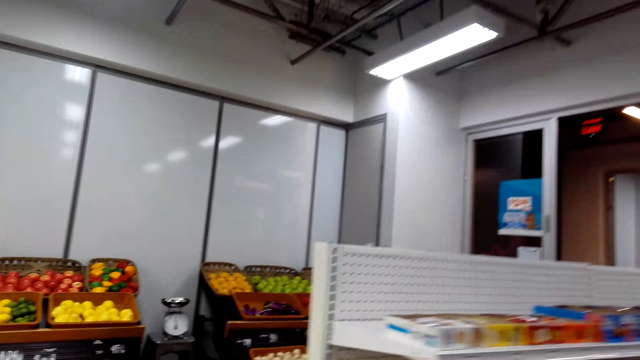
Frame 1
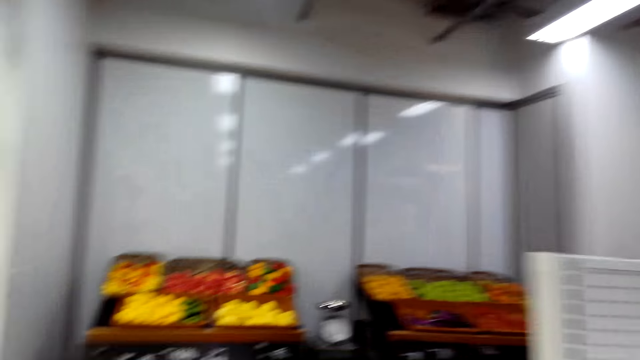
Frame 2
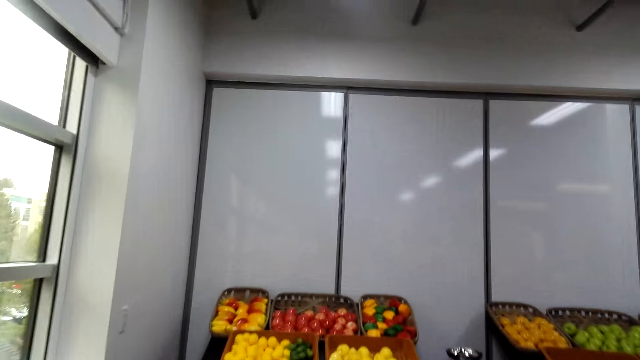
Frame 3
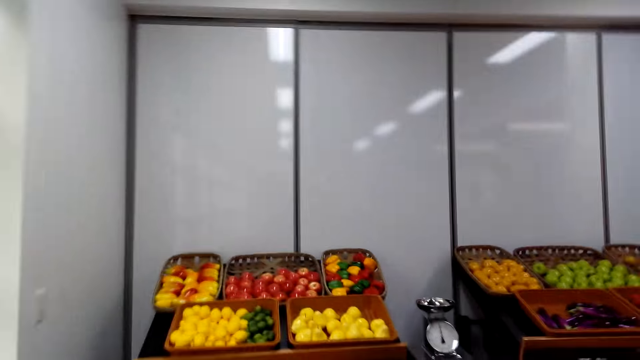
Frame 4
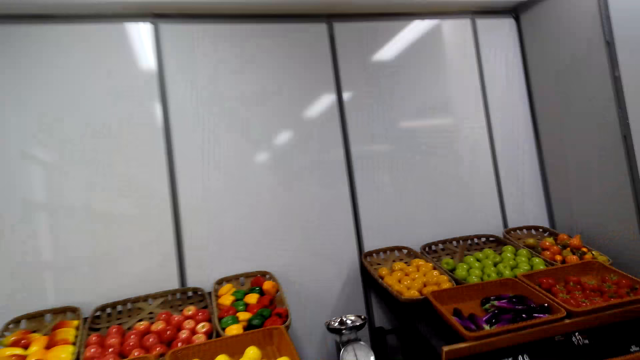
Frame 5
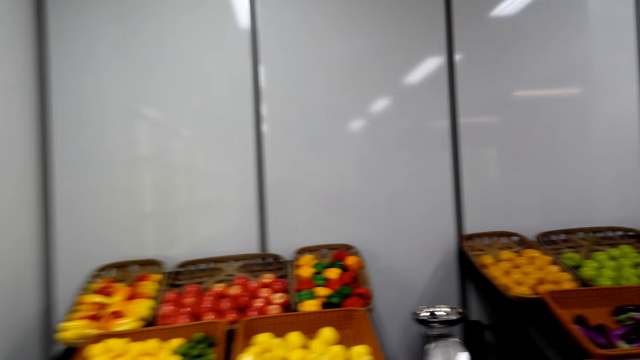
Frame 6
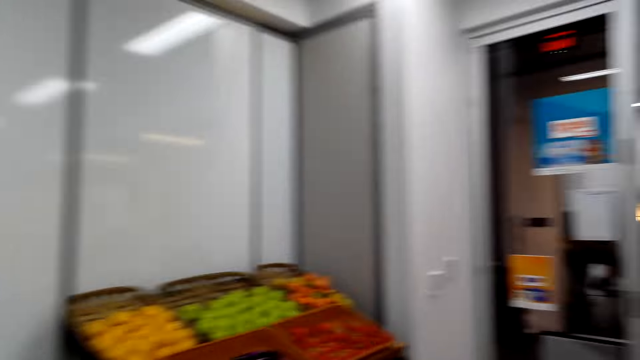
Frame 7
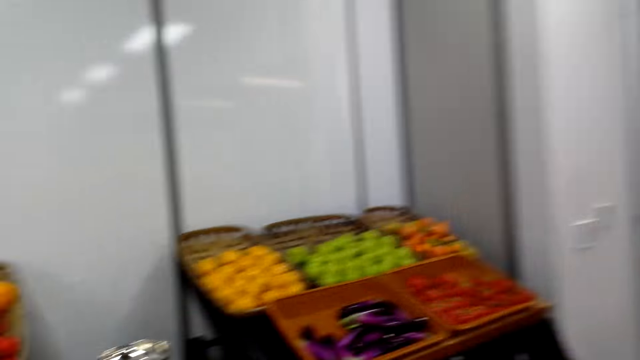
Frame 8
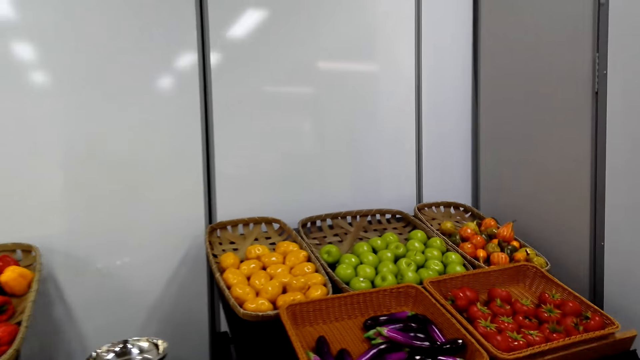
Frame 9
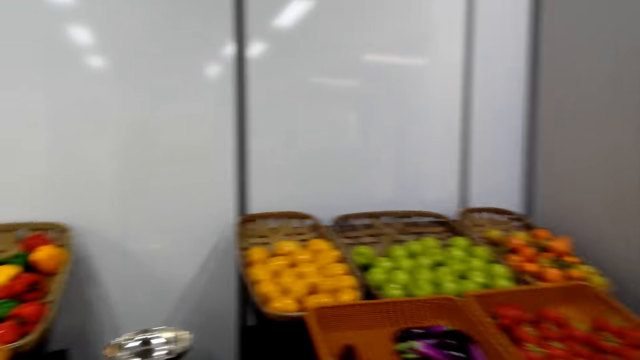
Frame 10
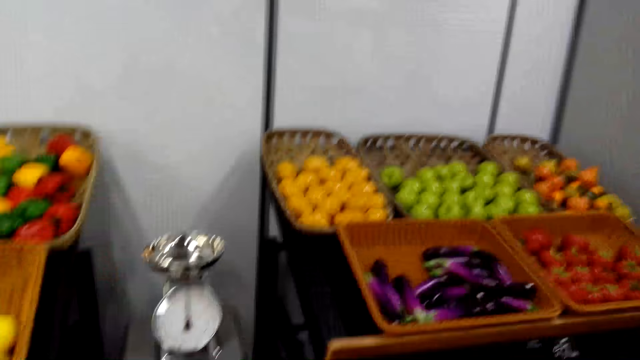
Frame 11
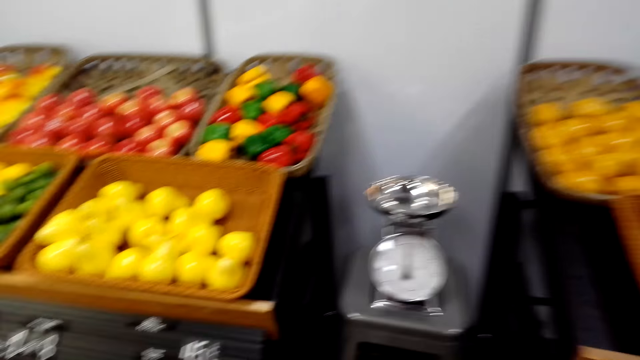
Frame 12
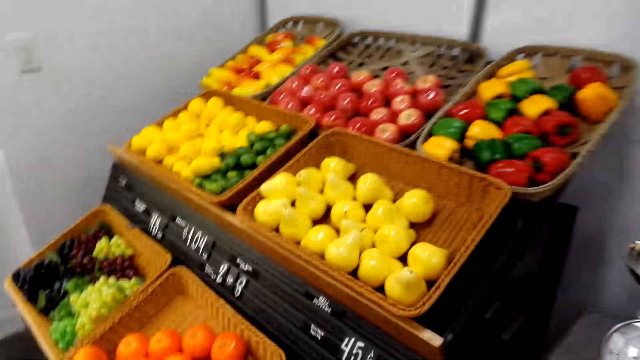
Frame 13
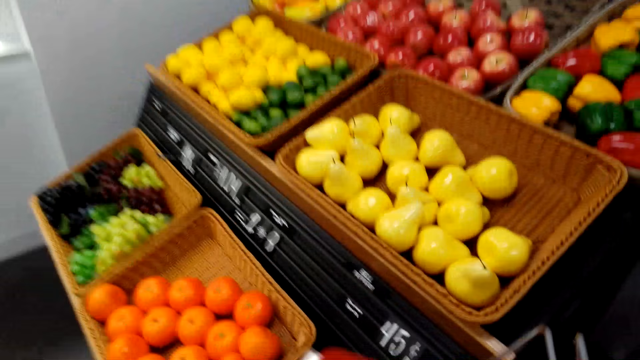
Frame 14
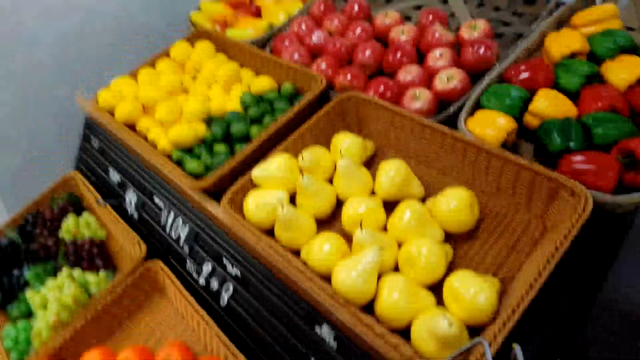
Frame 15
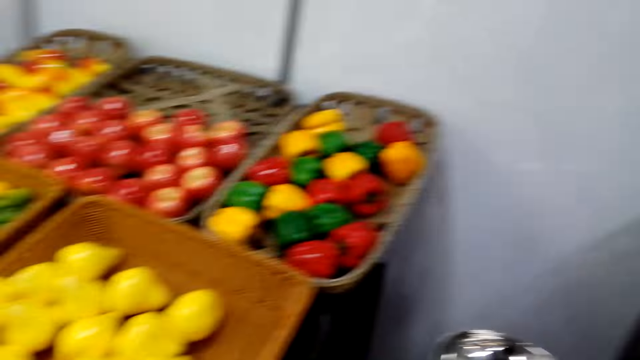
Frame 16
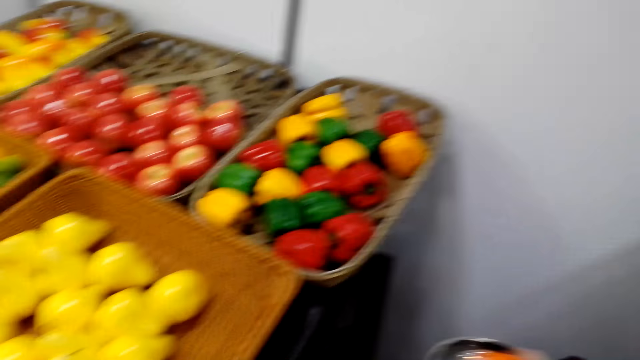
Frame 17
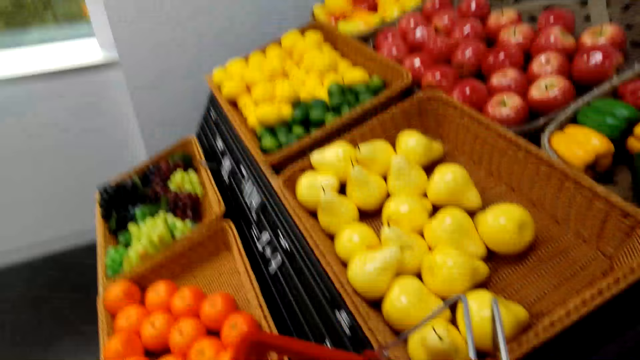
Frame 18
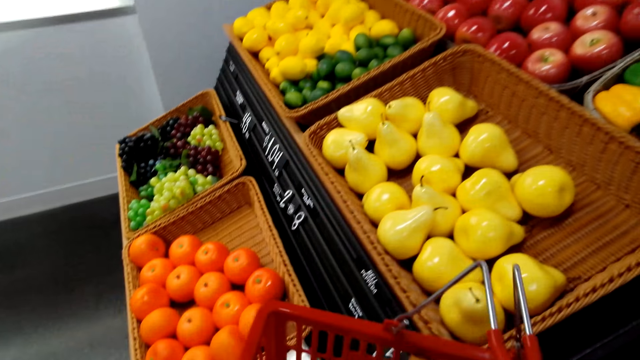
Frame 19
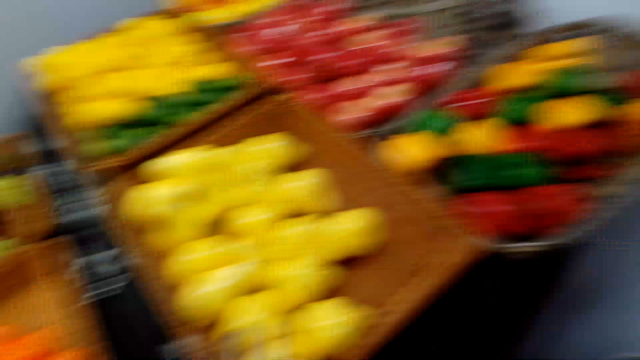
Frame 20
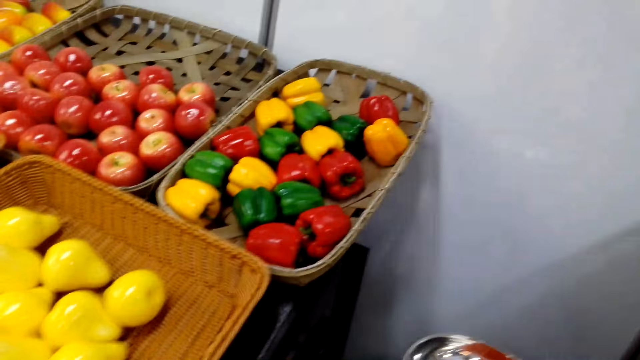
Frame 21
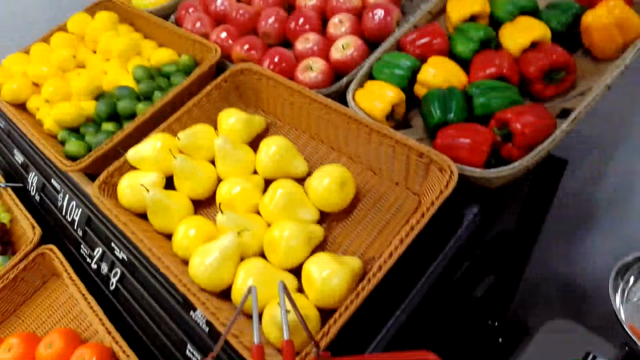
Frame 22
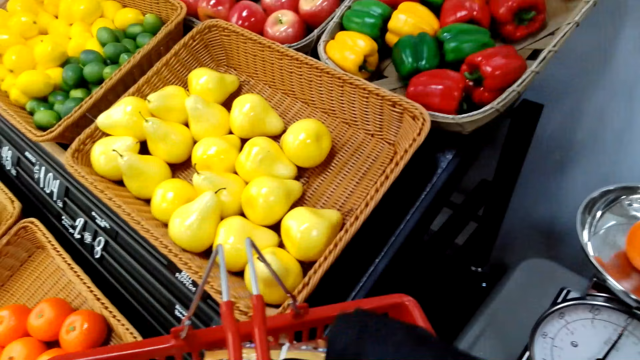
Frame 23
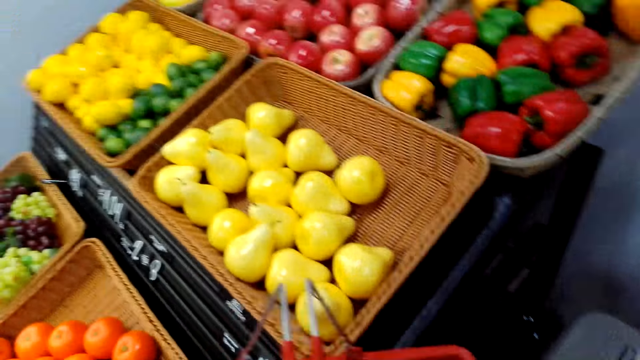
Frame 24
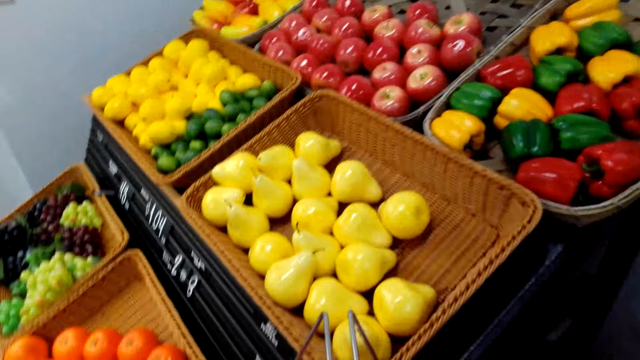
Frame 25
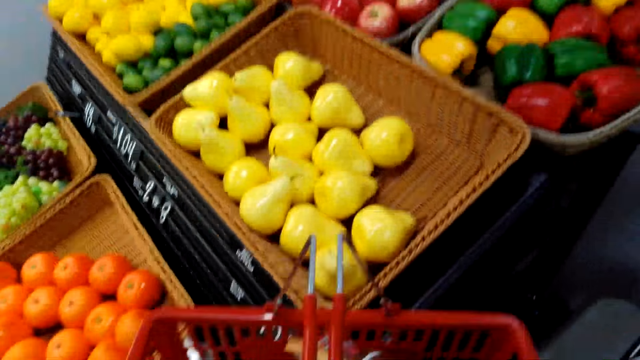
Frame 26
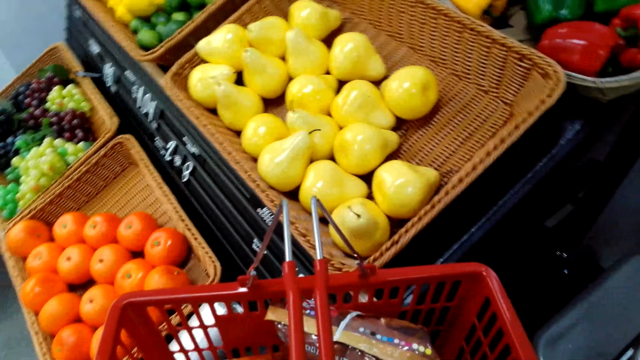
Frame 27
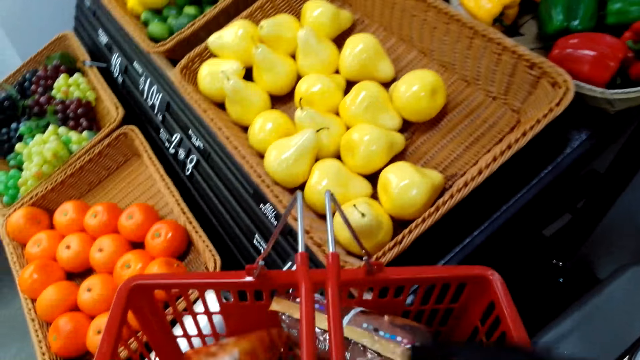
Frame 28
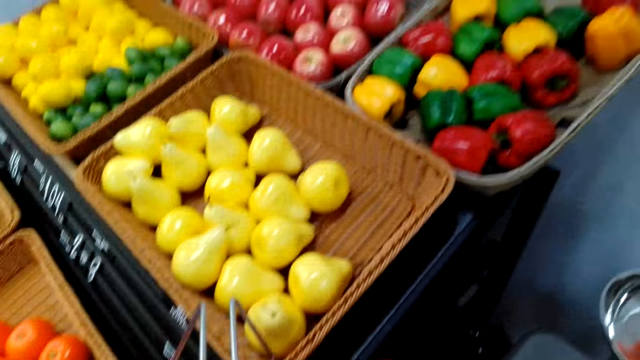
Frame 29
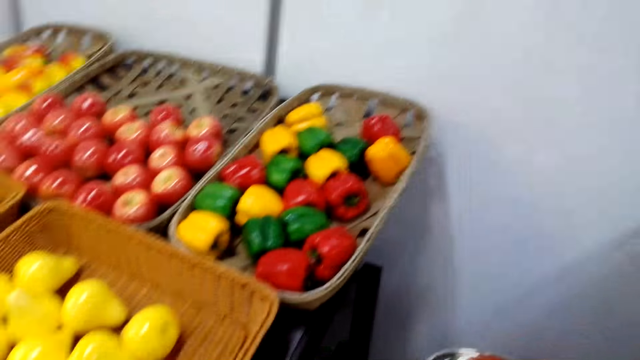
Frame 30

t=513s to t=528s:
The camera wearer looks at the fruits. They touch the items in the shopping basket. They look at the fruits. They put the fruits in the weighing scale.

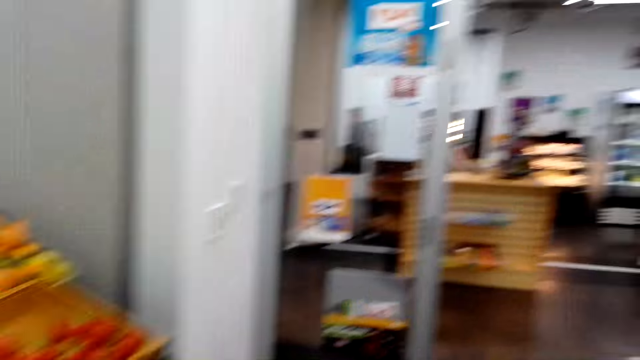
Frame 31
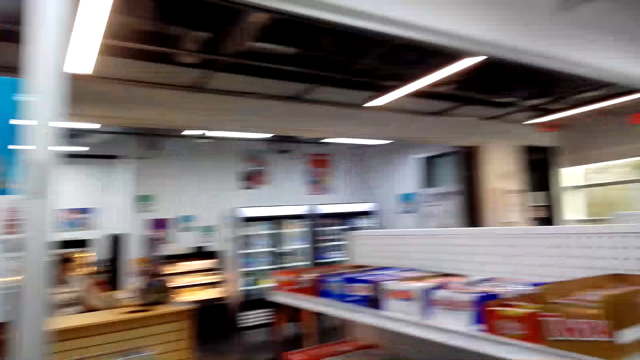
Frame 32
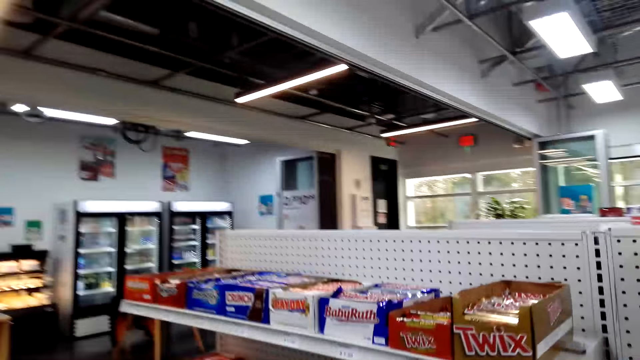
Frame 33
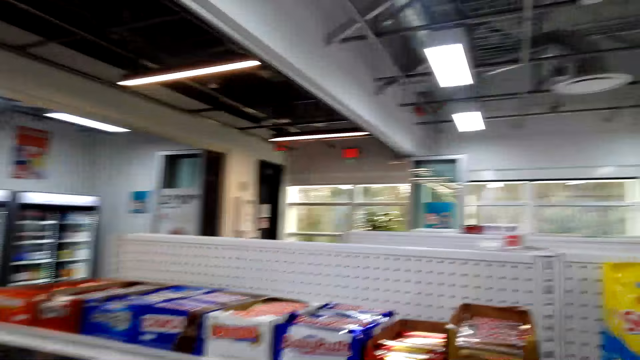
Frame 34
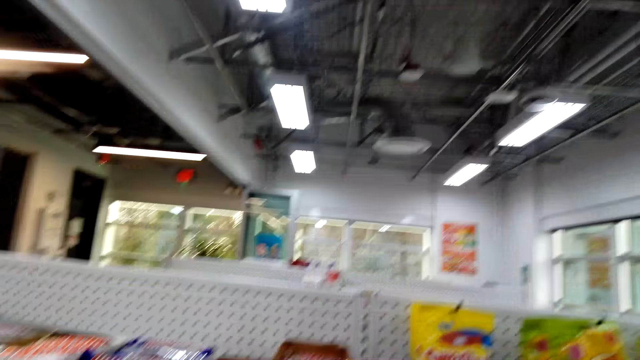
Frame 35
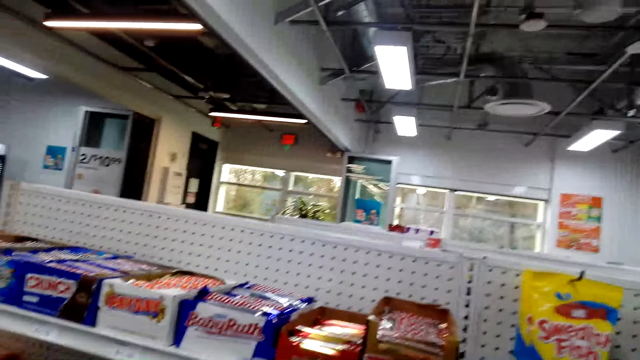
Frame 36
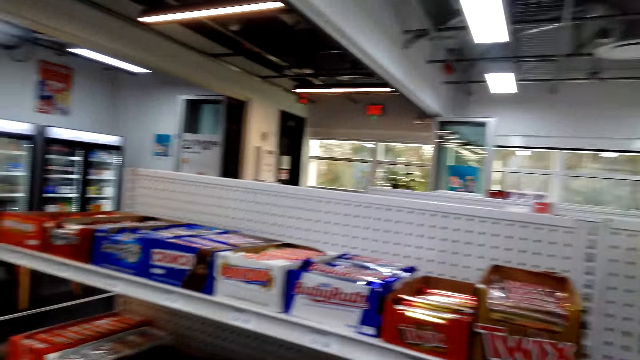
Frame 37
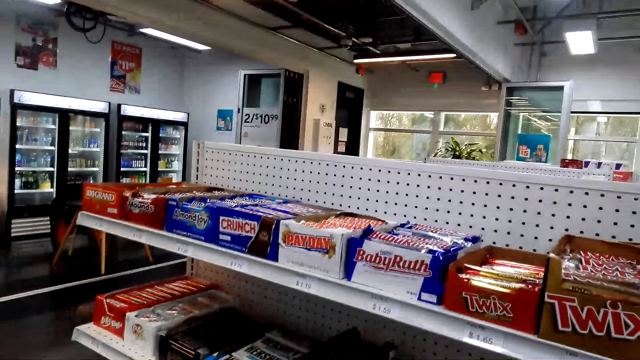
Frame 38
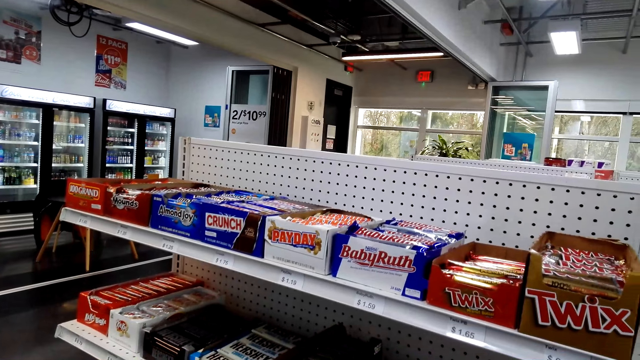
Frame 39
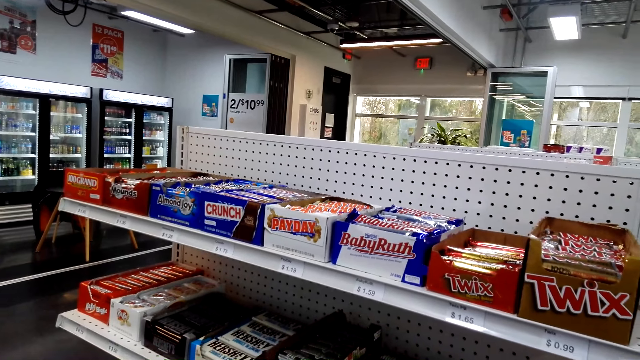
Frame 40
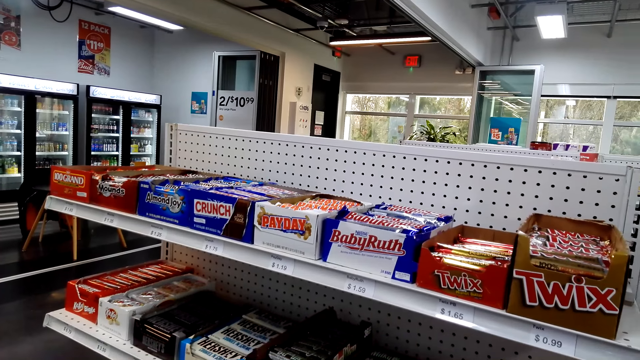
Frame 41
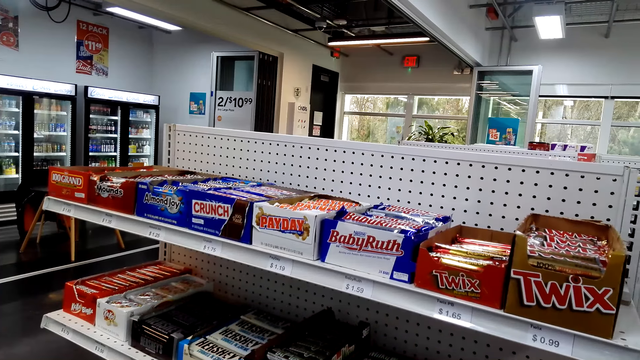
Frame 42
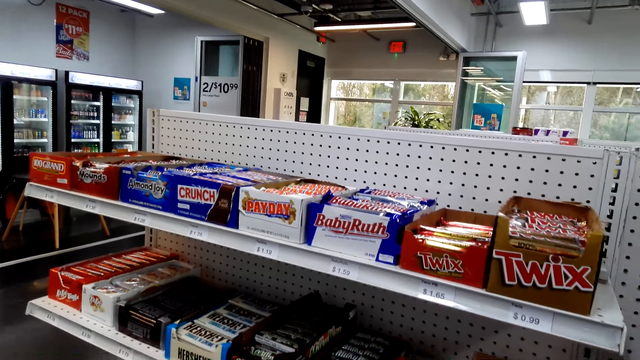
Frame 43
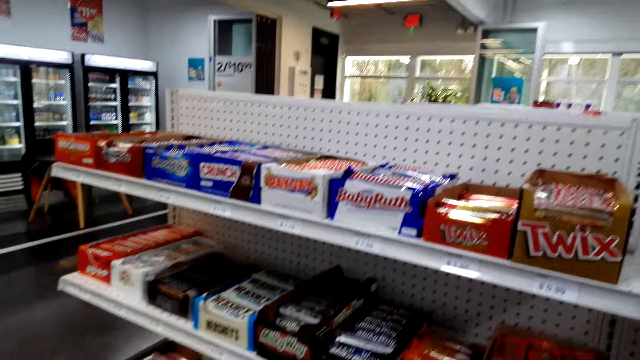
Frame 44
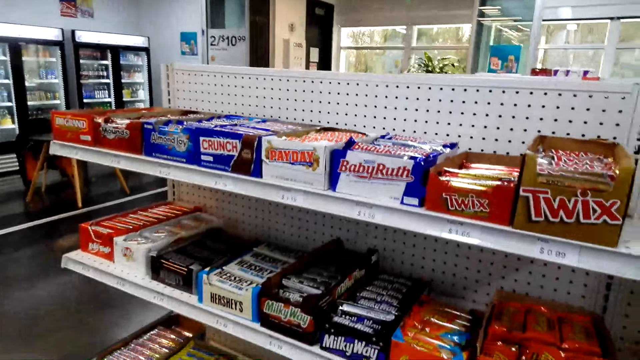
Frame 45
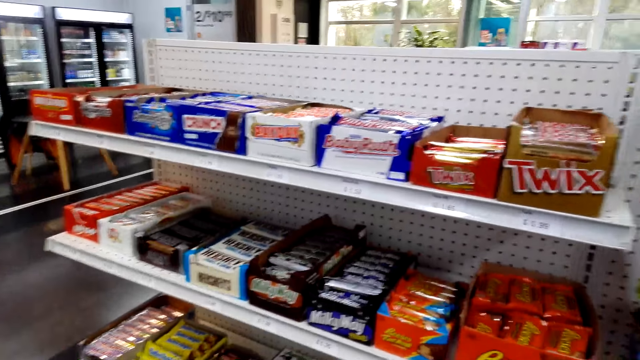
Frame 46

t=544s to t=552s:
The camera wearer walks around the supermarket. They look at the items on the shelf.
